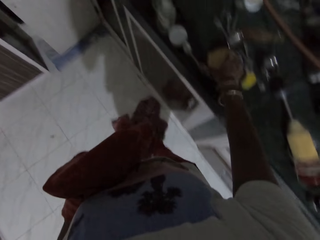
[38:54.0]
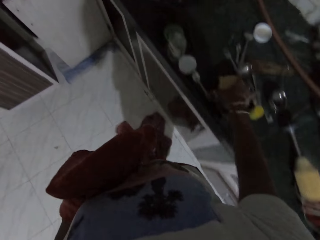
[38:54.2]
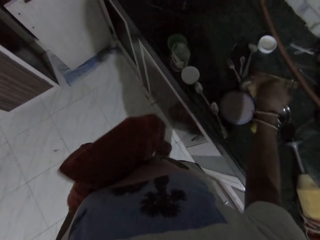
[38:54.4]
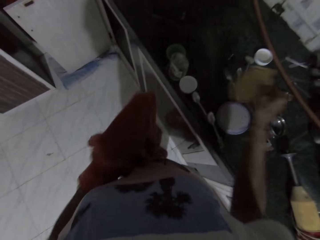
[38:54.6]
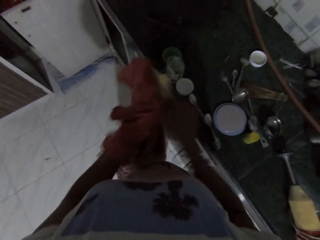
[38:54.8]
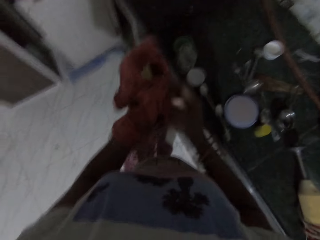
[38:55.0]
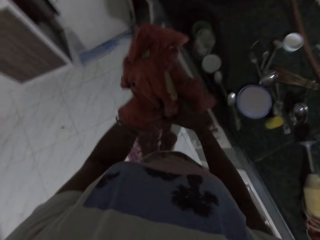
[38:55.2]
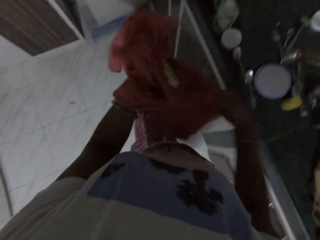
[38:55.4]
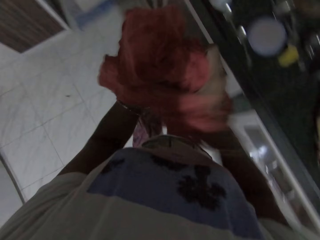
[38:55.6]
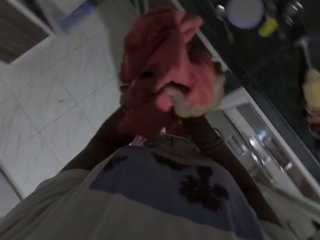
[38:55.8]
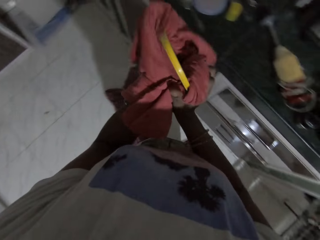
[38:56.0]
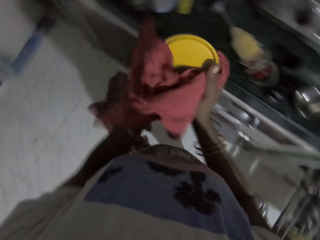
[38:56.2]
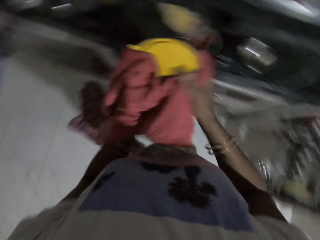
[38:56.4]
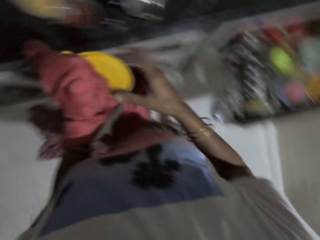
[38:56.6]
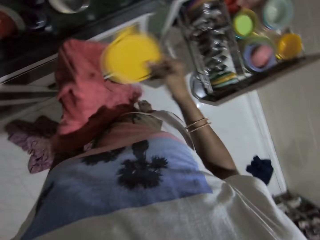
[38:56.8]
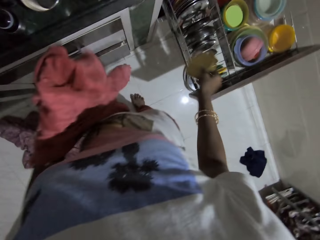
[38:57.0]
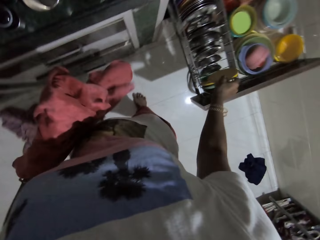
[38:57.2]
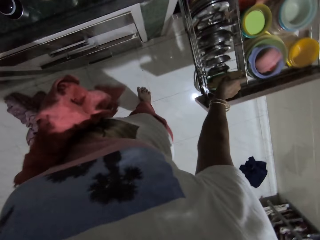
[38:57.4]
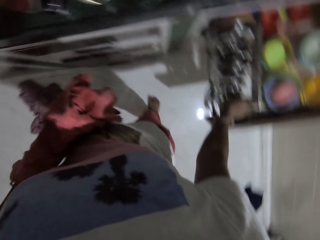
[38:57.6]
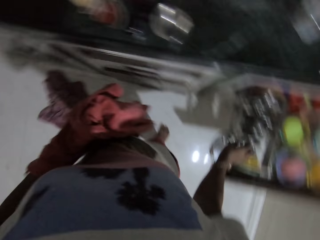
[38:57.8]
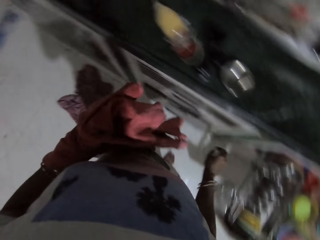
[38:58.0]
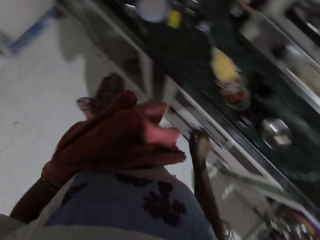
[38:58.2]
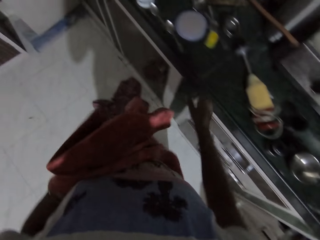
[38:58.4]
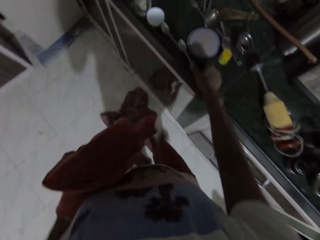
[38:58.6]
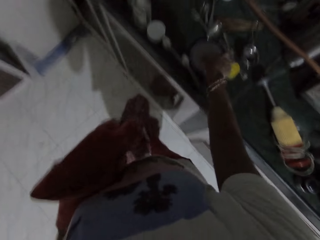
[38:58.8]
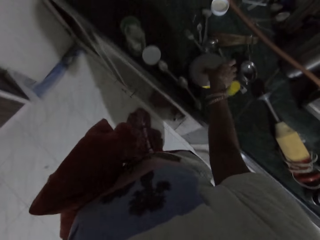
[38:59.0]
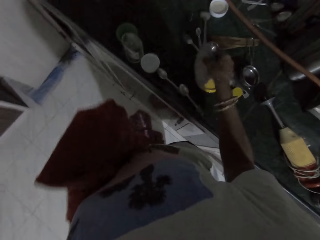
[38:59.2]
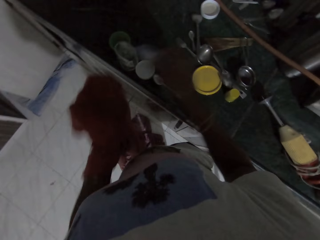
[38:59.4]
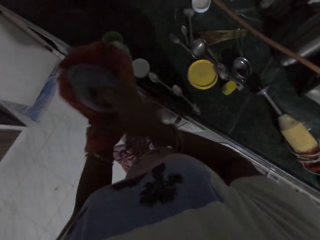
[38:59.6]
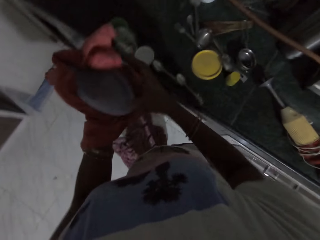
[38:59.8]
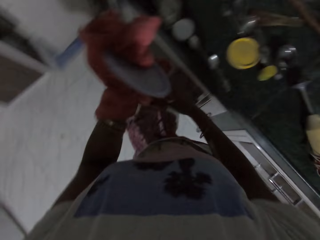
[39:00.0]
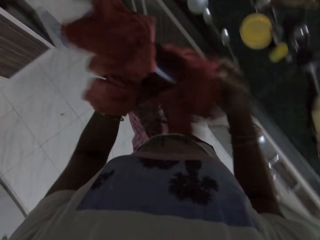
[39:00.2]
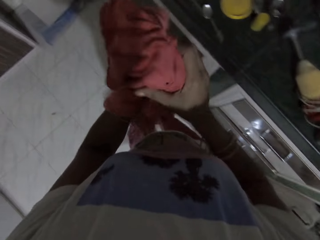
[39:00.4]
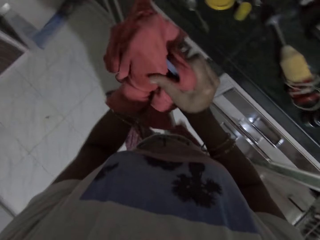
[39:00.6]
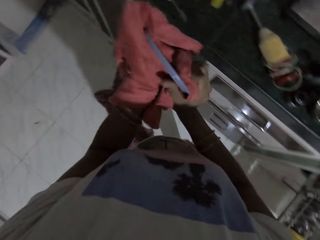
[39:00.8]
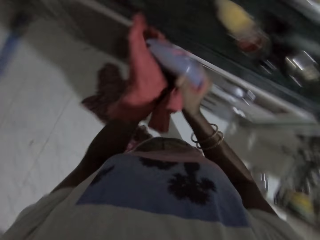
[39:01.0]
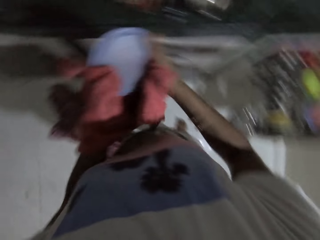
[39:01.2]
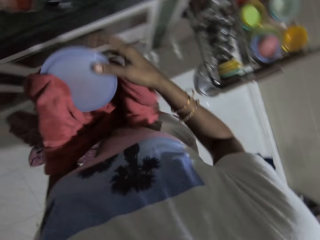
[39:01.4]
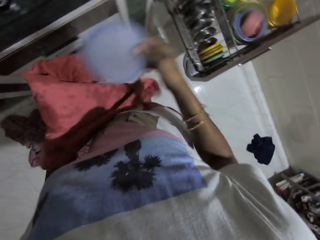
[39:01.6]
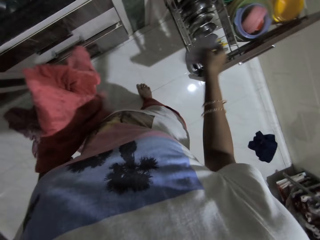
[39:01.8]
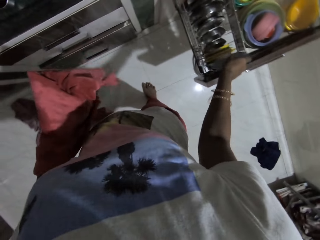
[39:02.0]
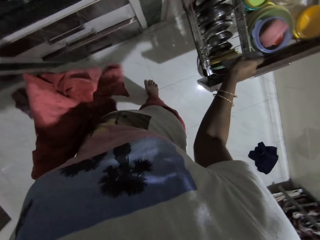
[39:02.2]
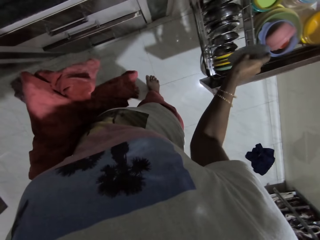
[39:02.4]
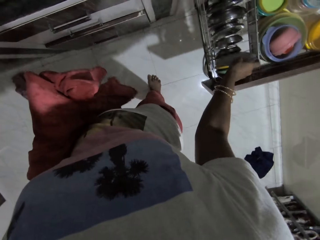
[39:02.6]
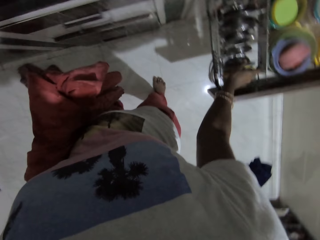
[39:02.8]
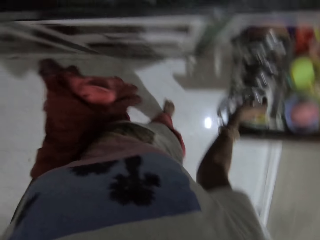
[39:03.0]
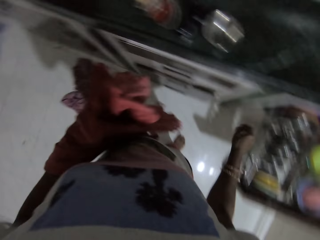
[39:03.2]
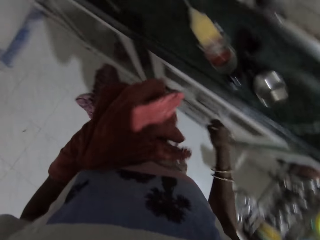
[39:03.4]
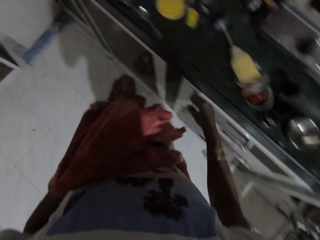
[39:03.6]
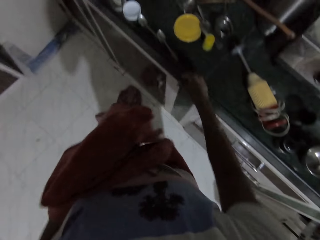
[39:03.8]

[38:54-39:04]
The camera wearer picks up a plastic lid from the cabinet with her right hand. She drops the plastic lid in her left hand with her right hand. She cleans the plastic bowl in her left hand with the hem of the cloth in her right hand. She picks the plastic bowl from her left hand with her right hand. She drops the plastic lid in the dish rack of the drawer with her right hand. She picks up a plastic lid from the cabinet with her right hand. She drops the plastic lid in her left hand with her right hand. She cleans the plastic bowl in her left hand with the hem of the cloth in her right hand. She picks the plastic bowl from her left hand with her right hand. She drops the plastic lid in the dish rack of the drawer with her right hand.

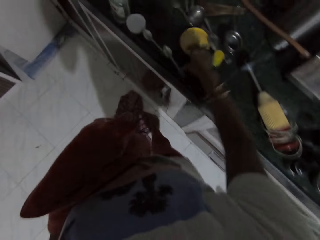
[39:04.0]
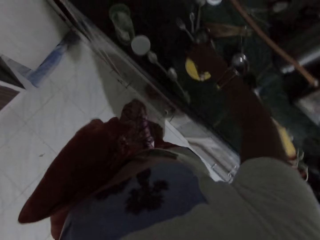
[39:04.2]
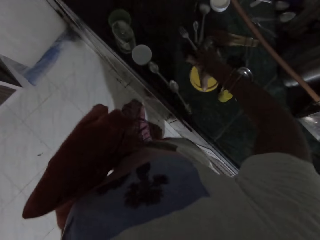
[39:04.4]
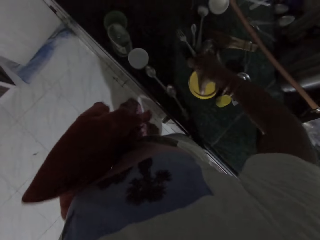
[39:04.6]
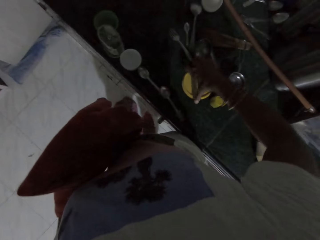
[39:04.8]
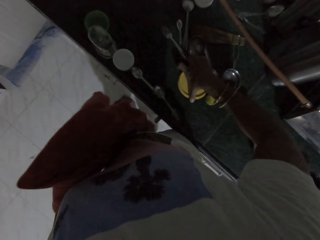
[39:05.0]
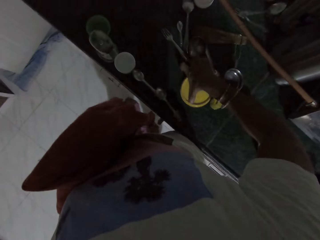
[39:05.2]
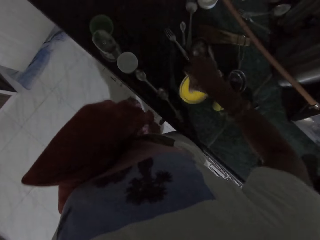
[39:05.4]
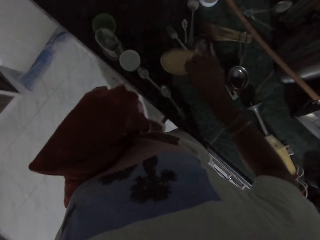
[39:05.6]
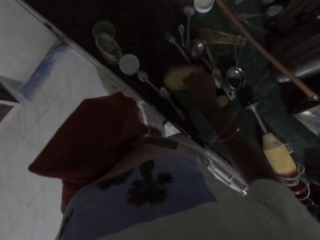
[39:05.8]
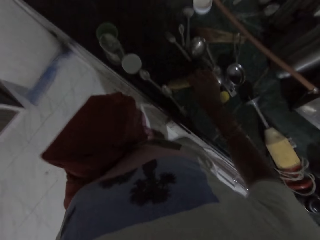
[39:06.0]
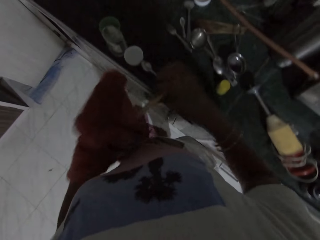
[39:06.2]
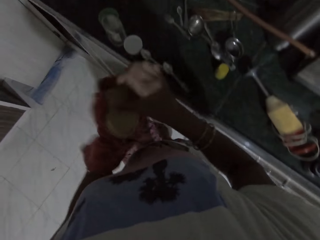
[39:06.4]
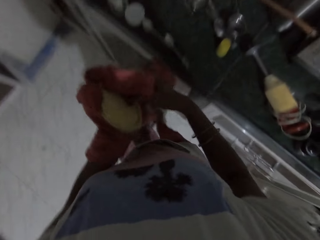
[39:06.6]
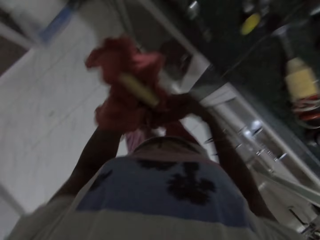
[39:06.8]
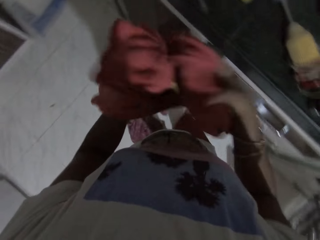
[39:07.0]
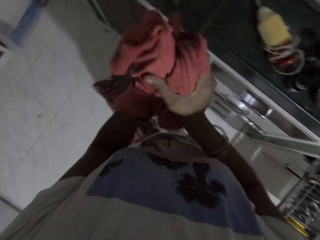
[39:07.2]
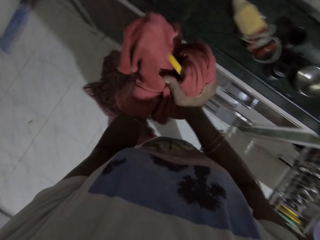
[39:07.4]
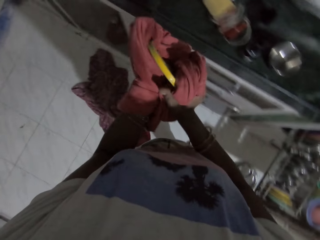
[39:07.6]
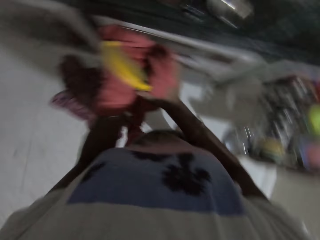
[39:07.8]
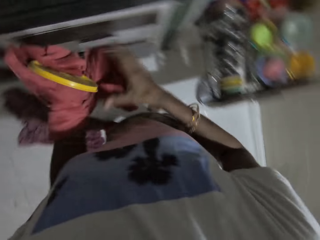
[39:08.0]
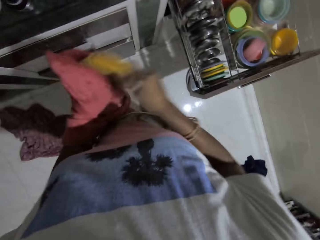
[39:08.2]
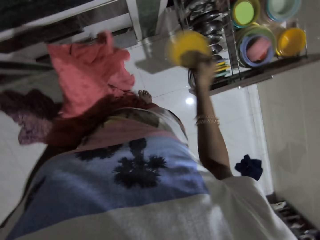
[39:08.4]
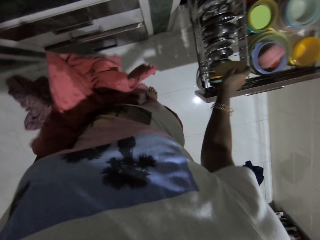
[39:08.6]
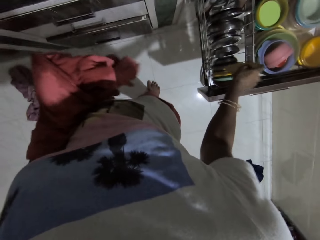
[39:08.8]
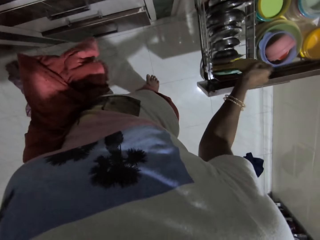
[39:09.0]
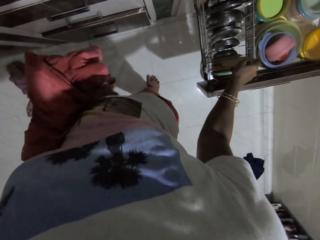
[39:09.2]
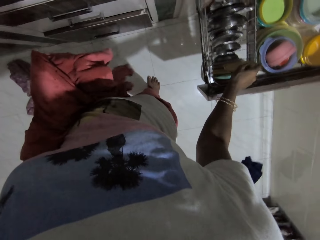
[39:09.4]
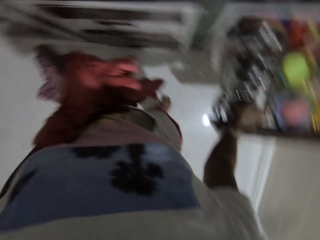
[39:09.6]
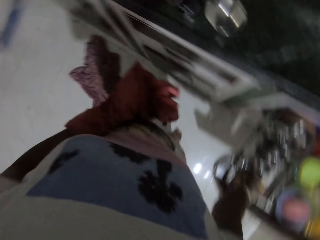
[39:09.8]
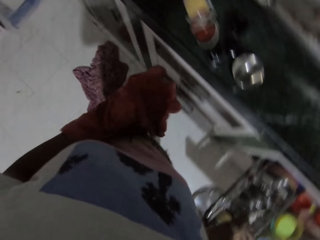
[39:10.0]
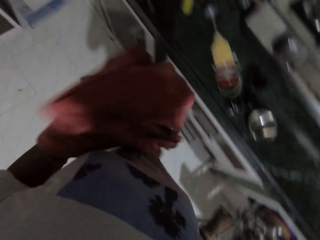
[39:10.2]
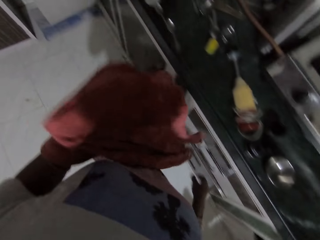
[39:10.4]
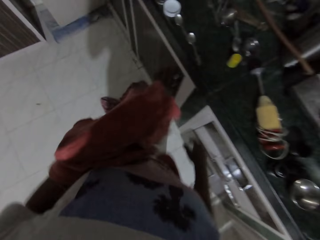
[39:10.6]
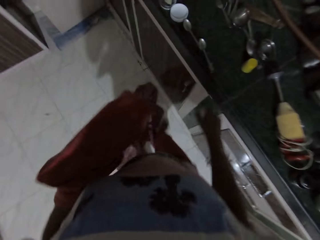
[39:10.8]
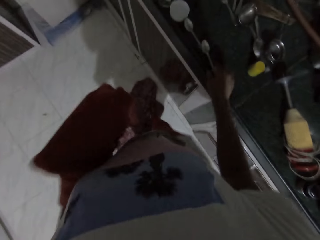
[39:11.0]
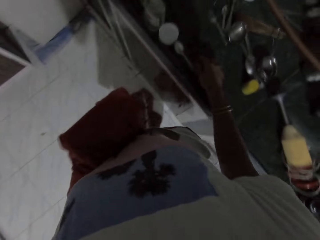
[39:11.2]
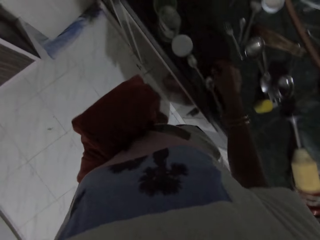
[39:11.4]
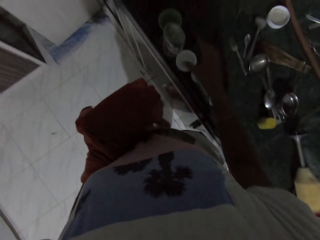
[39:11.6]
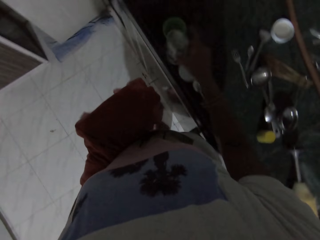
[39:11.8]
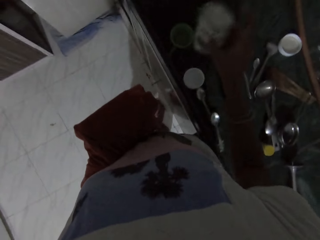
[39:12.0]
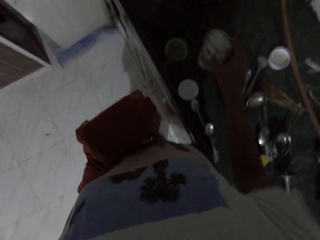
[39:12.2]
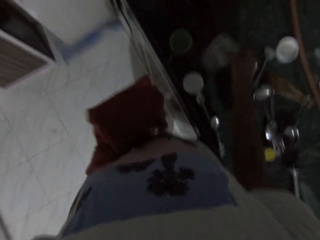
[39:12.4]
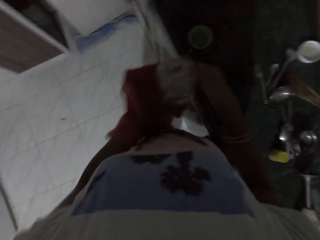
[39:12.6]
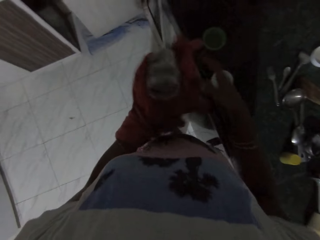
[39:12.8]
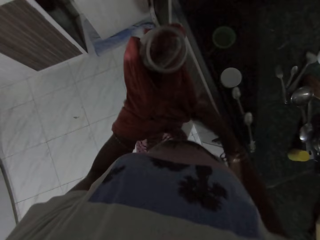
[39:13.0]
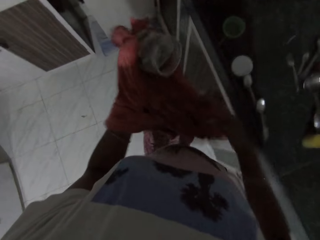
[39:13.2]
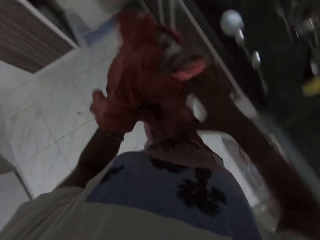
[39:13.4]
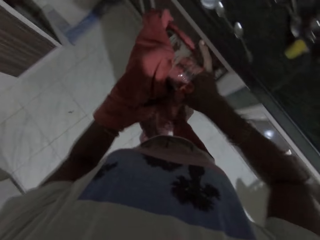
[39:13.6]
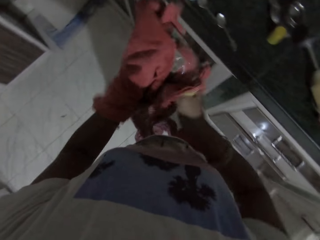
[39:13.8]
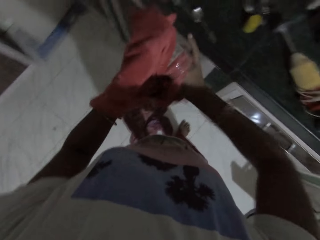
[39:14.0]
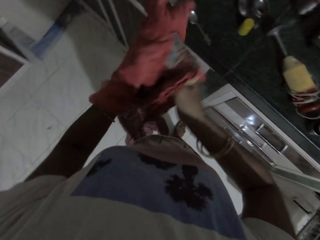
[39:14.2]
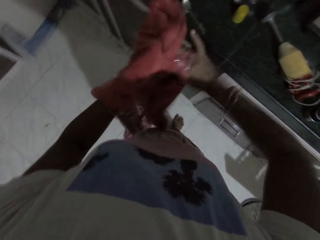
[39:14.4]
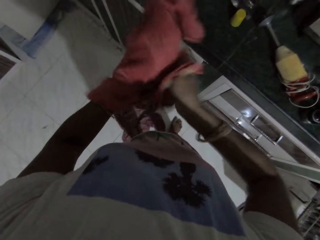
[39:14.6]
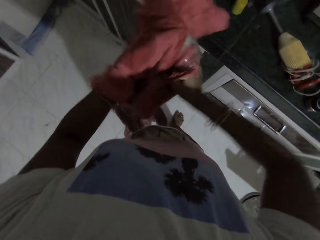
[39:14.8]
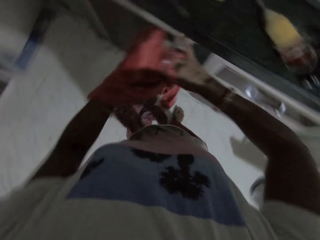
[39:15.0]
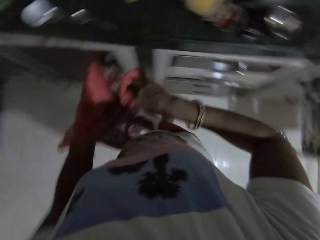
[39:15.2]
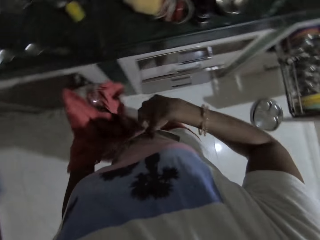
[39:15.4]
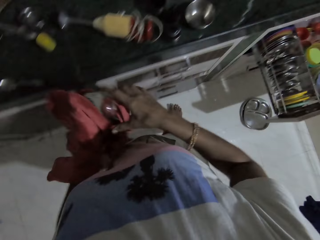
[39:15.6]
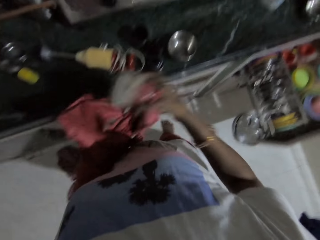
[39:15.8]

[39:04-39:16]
The camera wearer picks up a plastic lid from the cabinet with her right hand. She hits the plastic lid on the cabinet with her right hand. She removes water from the lid. She drops the plastic lid in her left hand with her right hand. She cleans the plastic bowl in her left hand with the hem of the cloth or towel in her right hand. She picks the plastic bowl from her left hand with her right hand. She drops the plastic lid in the dish rack of the drawer with her right hand. She turns around. She throws the towel up on the left hand. She picks up a plastic container from the cabinet with her right hand. She shakes the plastic container with her right hand. She drops the plastic container in her left hand with her right hand. She cleans the plastic container in her left hand with the hem of the cloth in her right hand.
